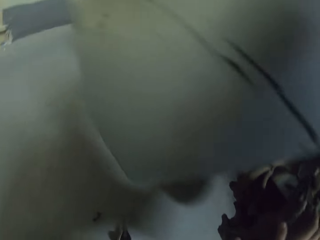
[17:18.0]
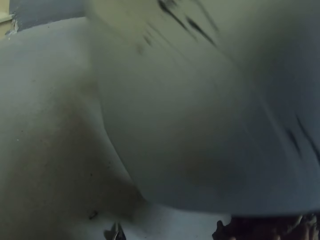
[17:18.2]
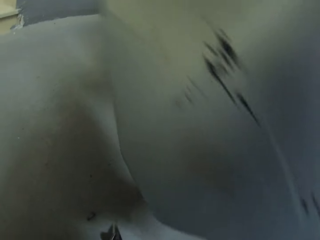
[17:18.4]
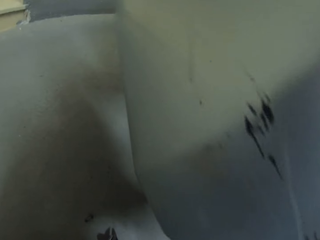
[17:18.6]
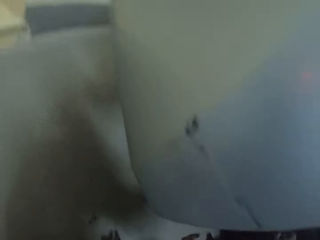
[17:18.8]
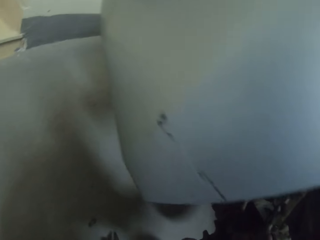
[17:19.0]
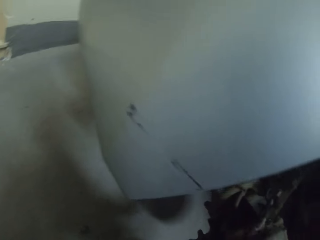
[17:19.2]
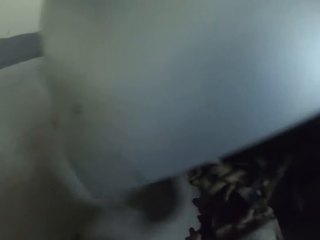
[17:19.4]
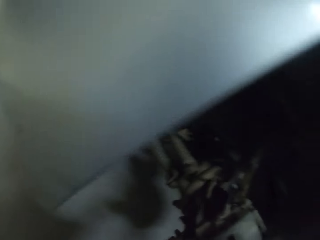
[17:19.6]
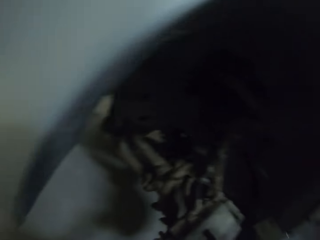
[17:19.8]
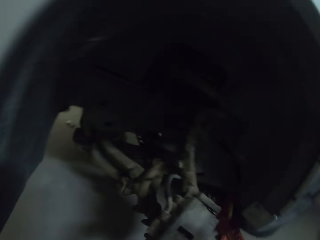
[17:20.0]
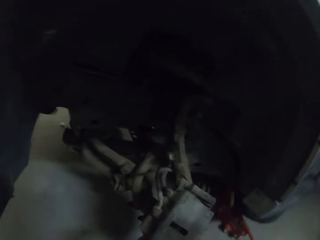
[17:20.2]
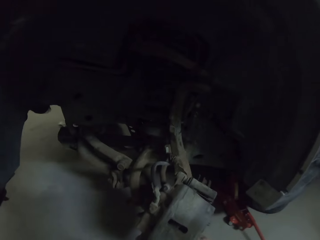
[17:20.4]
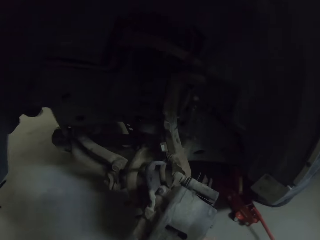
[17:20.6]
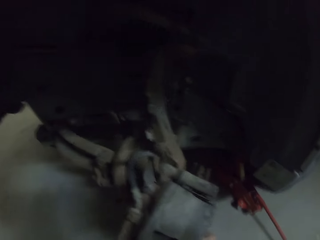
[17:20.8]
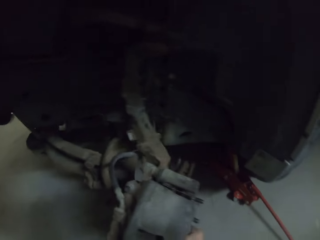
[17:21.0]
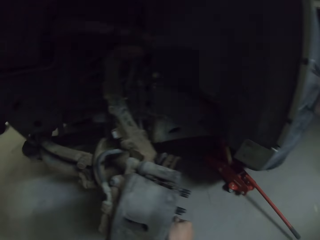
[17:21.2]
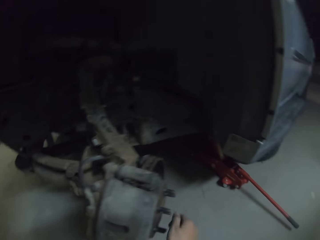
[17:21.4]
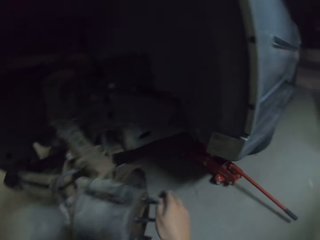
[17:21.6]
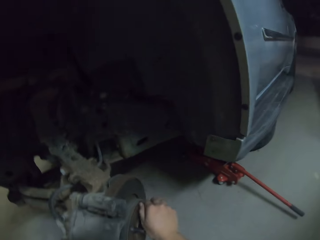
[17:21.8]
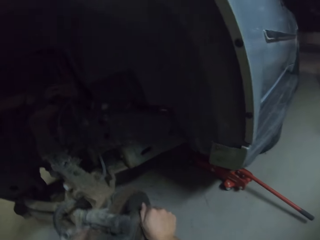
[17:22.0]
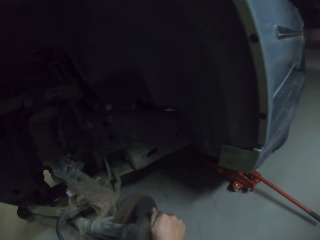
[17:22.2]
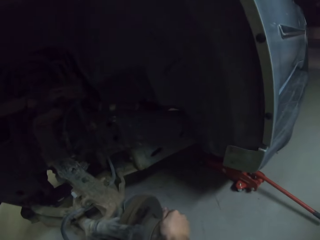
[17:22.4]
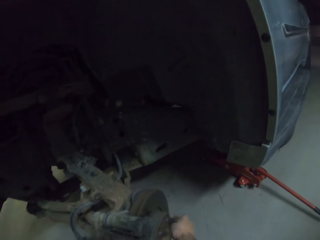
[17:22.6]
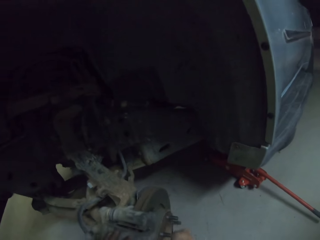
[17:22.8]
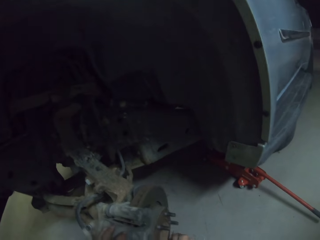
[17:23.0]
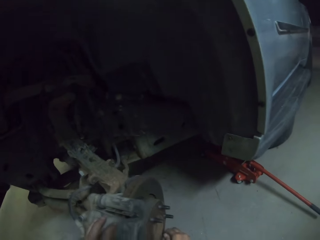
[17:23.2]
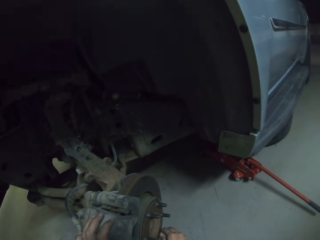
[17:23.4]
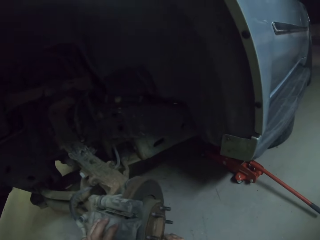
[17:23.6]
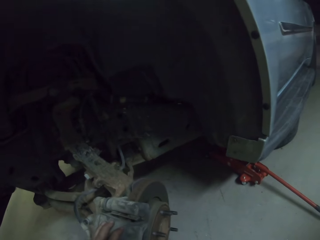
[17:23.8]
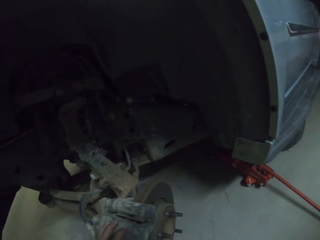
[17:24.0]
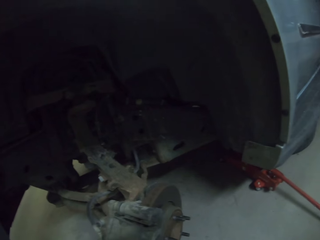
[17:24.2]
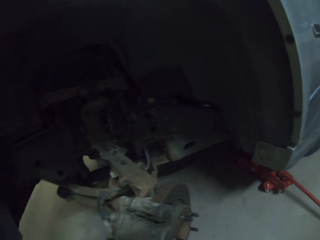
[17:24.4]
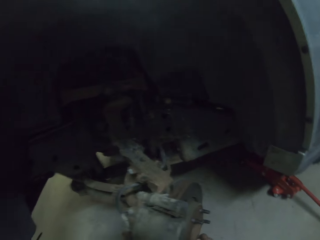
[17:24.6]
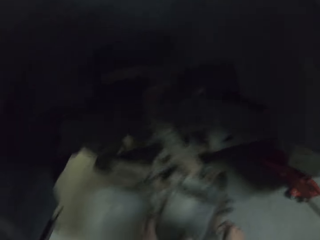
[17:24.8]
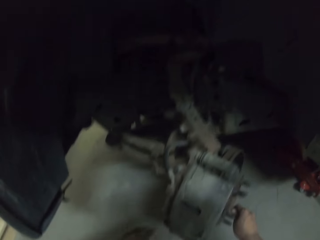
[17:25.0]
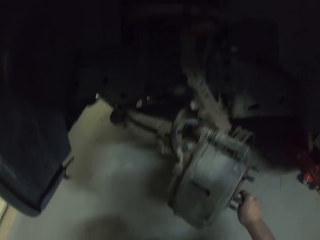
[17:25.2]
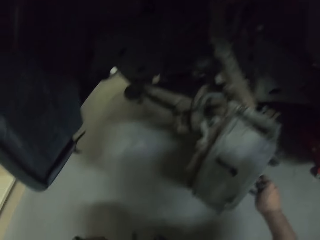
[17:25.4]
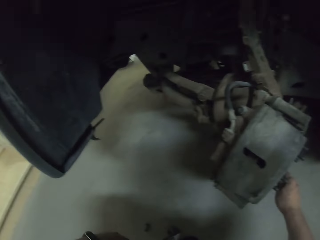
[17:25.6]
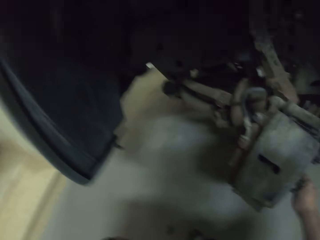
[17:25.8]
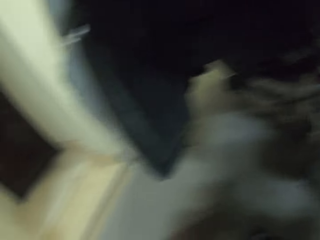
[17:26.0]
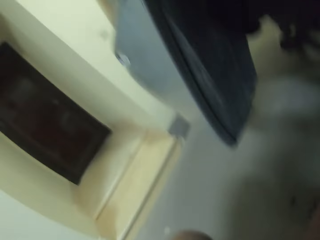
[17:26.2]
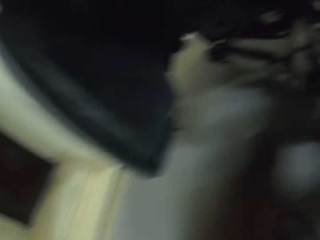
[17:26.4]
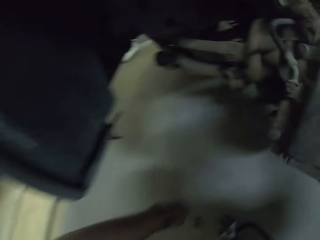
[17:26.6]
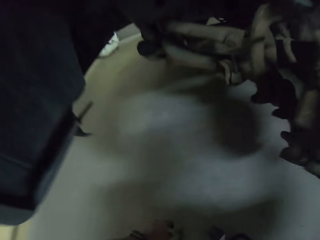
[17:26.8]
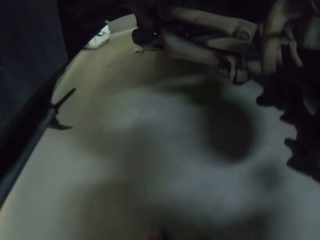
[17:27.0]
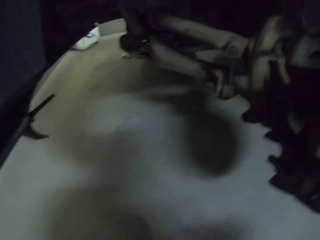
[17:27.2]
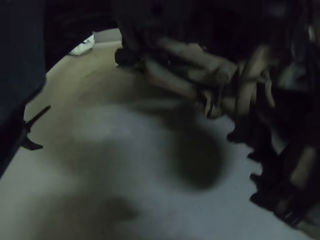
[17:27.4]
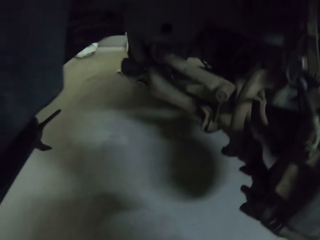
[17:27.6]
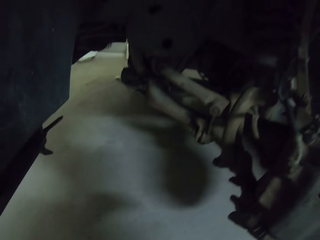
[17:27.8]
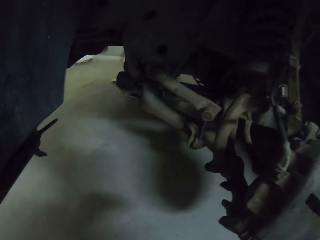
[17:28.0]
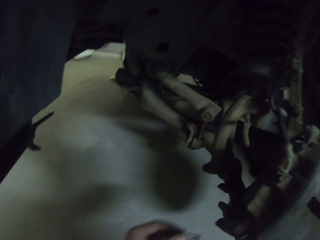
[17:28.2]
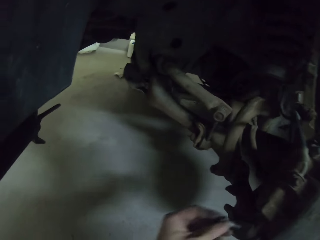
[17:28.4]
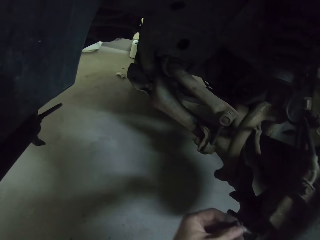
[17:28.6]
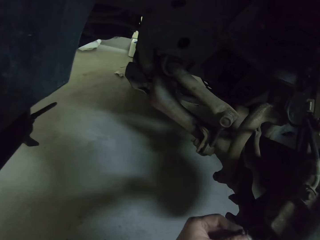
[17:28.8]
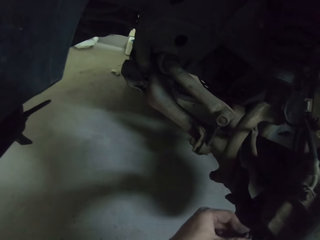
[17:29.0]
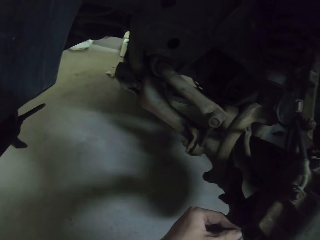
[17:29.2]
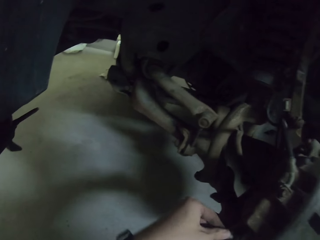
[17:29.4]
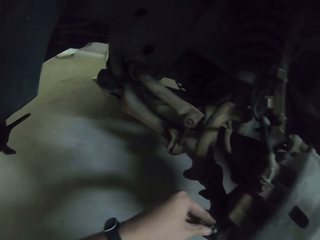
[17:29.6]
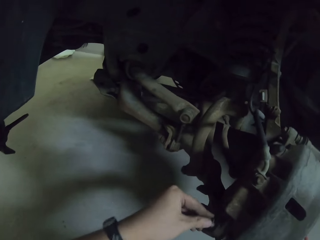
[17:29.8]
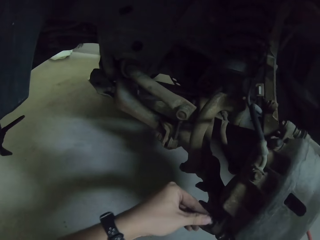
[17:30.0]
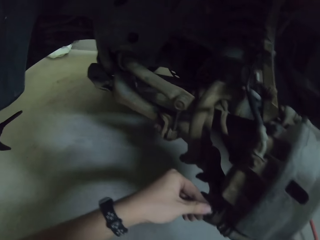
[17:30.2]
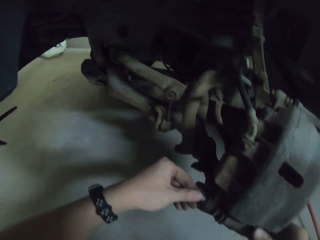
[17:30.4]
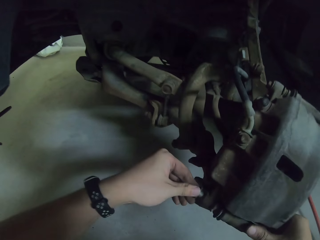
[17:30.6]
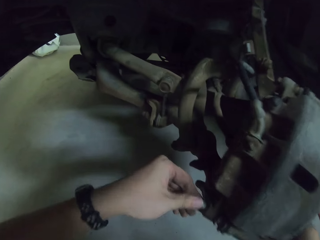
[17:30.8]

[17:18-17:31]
The camera wearer removes a hand from the car. They look at the car. They touch the wheel bearing. They rotate the wheel bearing. They pick up a nut bolt. They move a hand. They fix the nut bolt on the wheel rim. They hold the nut.

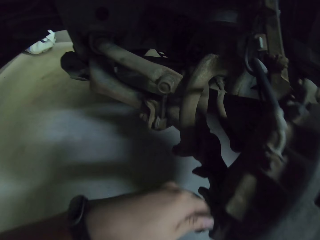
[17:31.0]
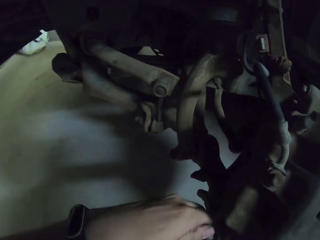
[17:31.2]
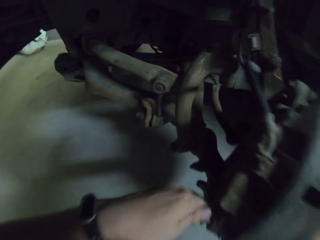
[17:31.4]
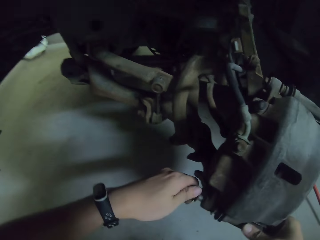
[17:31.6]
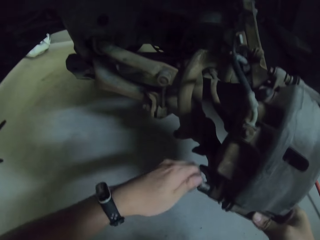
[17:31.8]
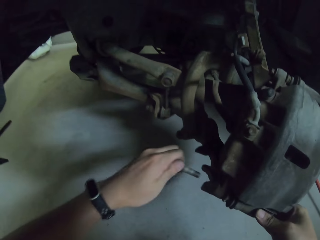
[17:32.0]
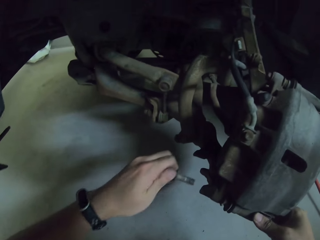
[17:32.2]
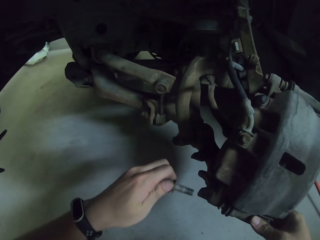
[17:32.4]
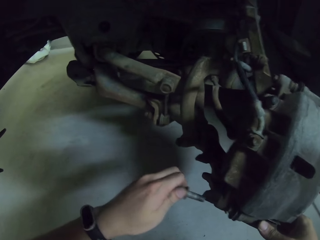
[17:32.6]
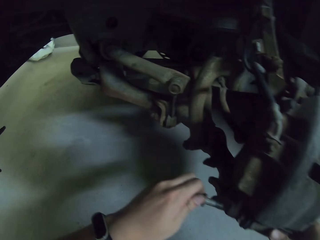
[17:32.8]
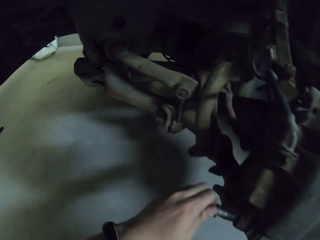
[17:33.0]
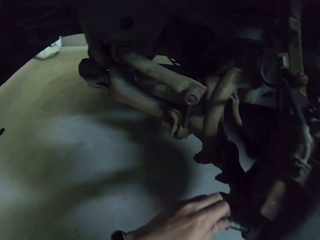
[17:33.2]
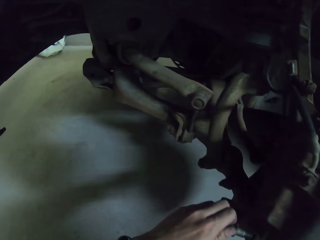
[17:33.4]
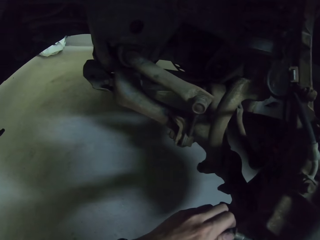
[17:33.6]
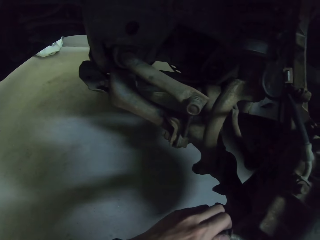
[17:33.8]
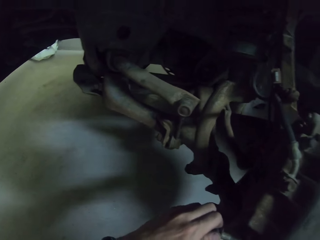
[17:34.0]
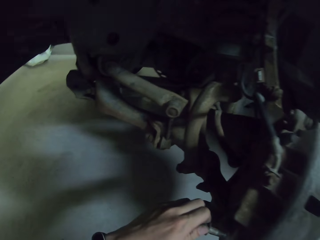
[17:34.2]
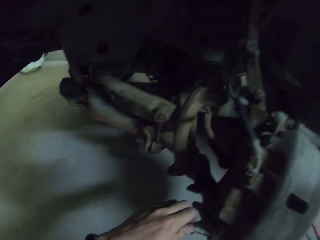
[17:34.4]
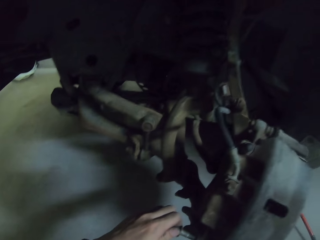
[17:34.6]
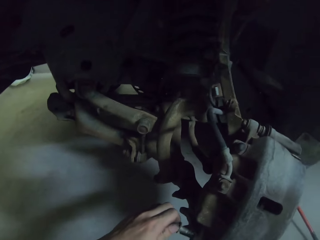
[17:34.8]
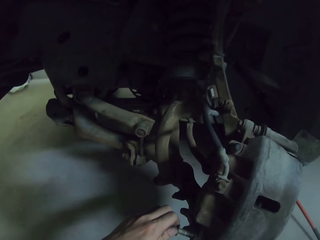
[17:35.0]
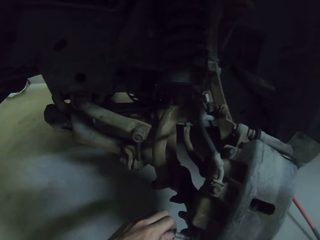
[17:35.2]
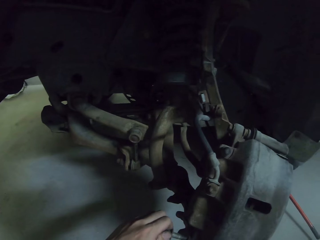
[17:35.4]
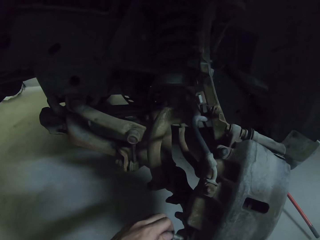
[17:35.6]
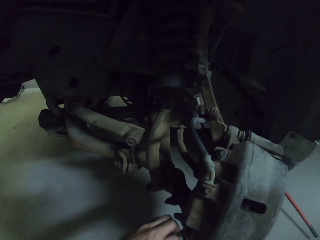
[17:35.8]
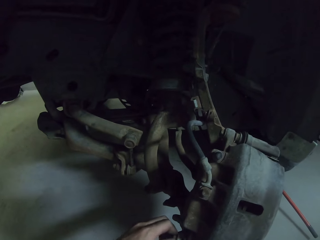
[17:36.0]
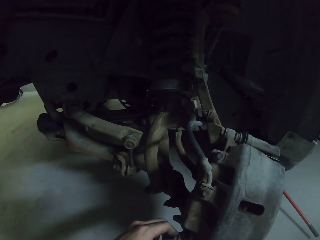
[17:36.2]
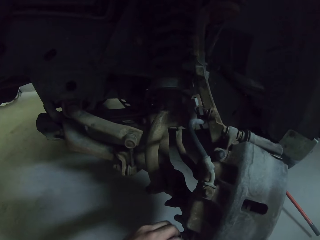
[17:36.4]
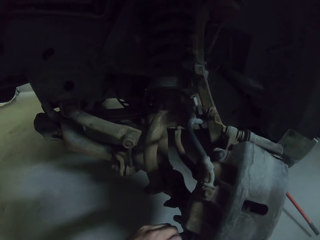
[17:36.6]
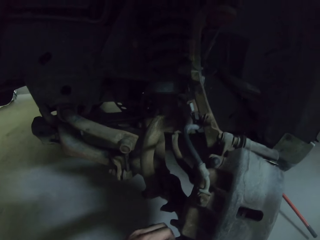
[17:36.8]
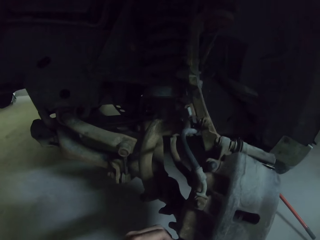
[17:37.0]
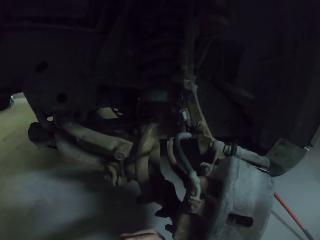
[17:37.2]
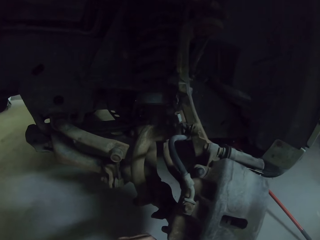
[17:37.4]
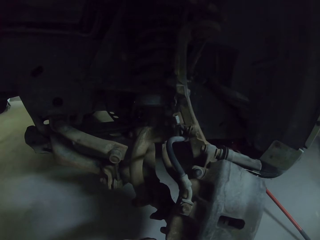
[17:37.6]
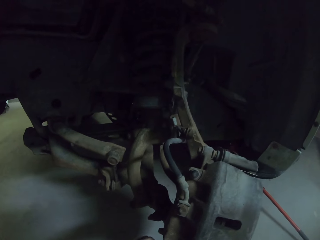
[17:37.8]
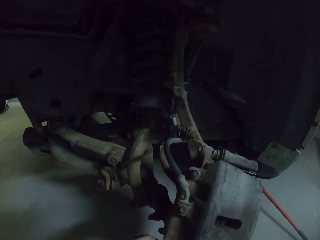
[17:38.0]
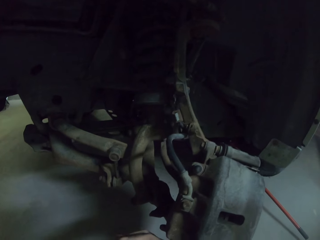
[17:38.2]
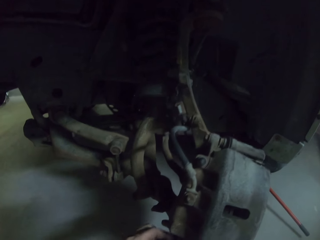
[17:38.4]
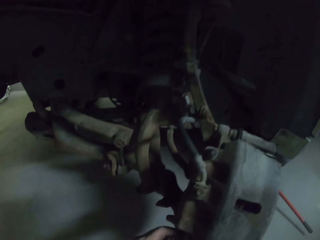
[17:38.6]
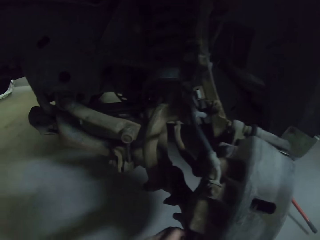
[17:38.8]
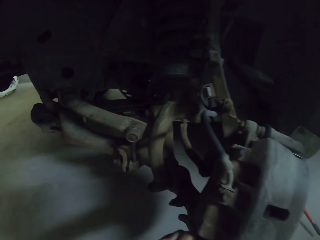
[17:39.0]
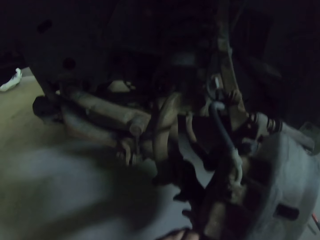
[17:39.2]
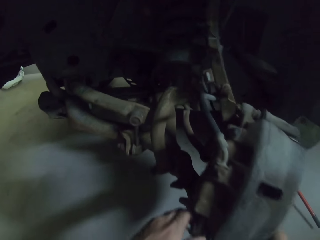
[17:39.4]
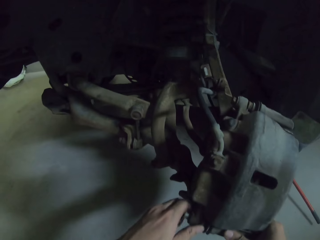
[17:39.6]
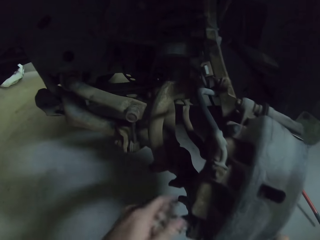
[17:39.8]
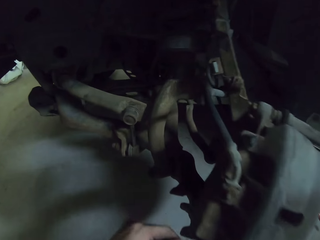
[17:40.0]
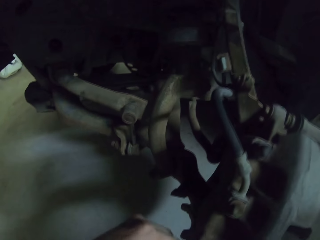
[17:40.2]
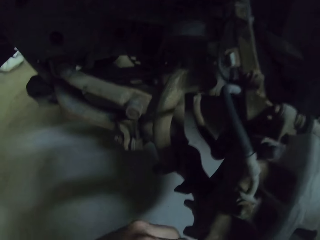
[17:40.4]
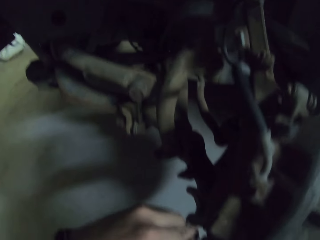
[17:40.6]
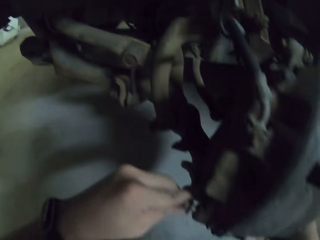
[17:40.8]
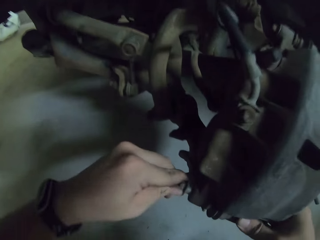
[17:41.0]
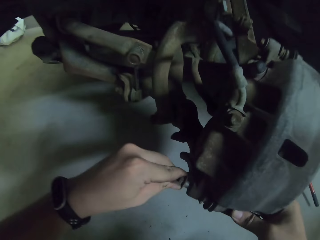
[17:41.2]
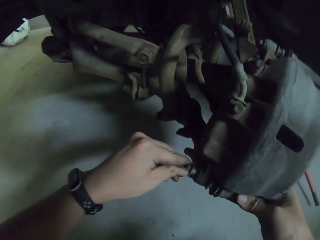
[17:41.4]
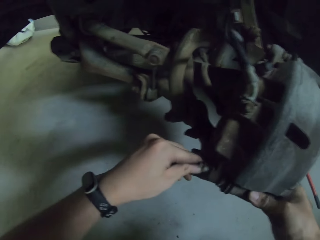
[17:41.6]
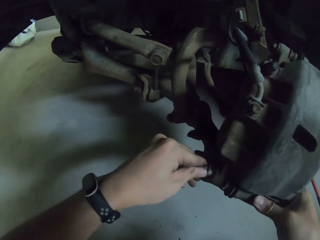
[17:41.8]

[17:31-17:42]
The camera wearer fixes a nut in the car. They remove the nut from the car. They move the nut towards the car. They fix the nut in the car. They move their hands.
